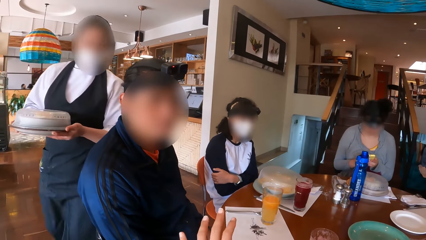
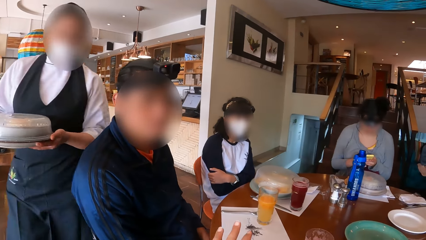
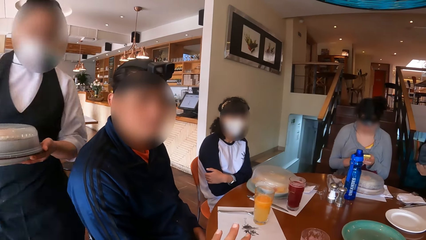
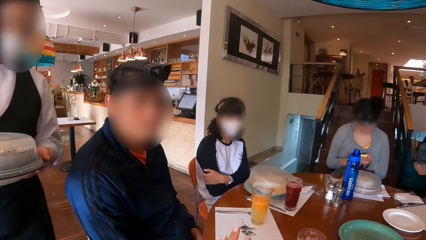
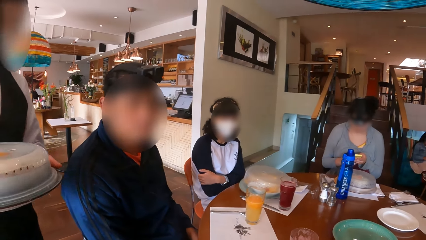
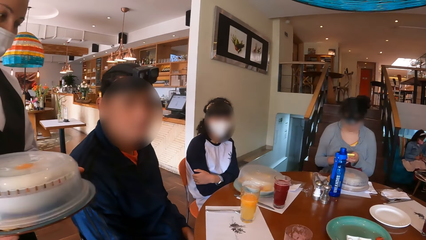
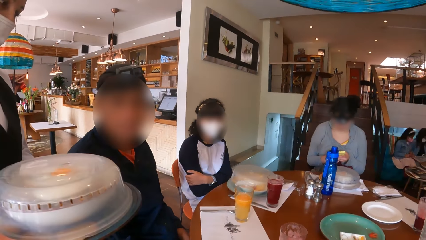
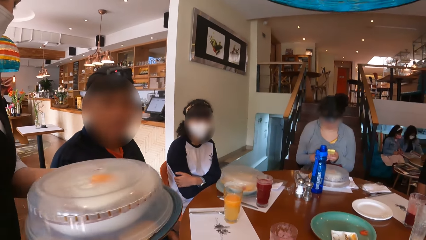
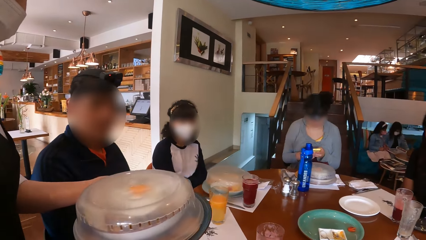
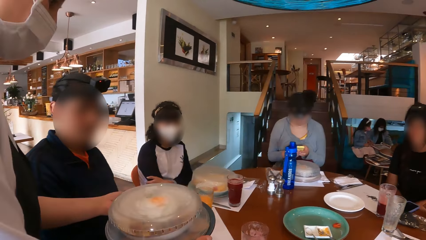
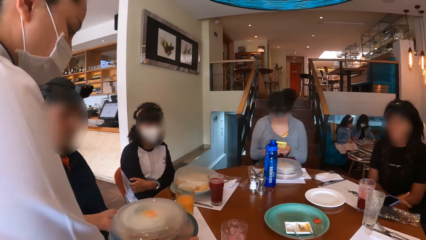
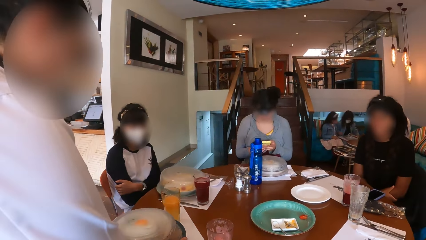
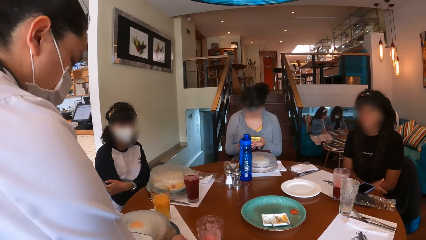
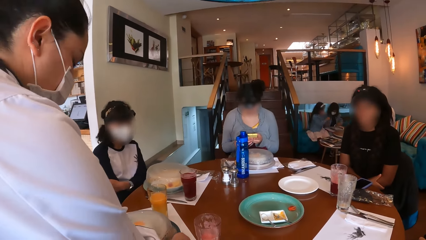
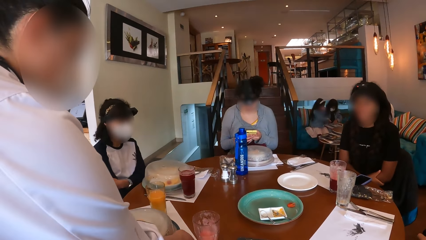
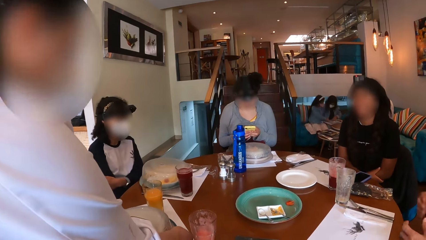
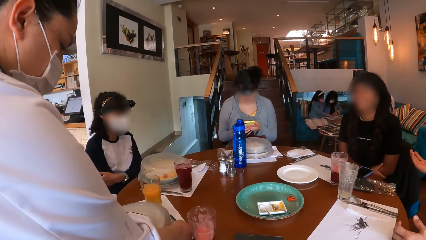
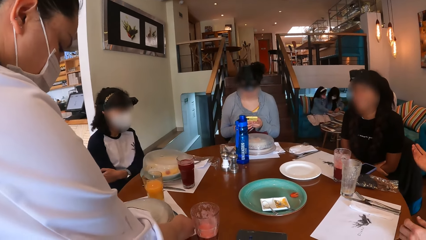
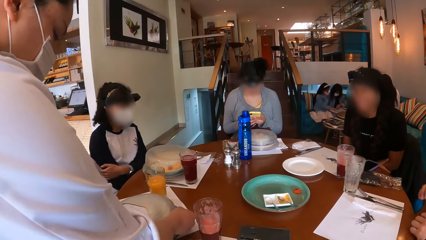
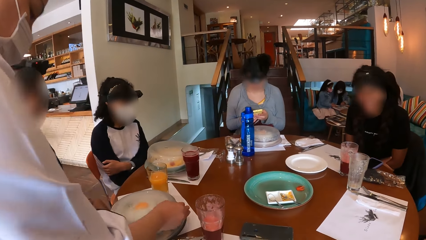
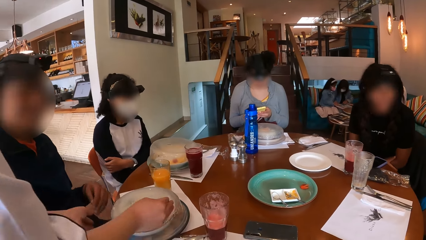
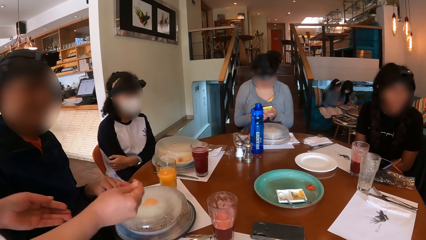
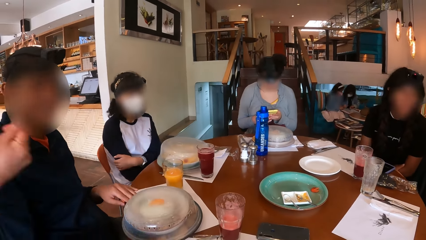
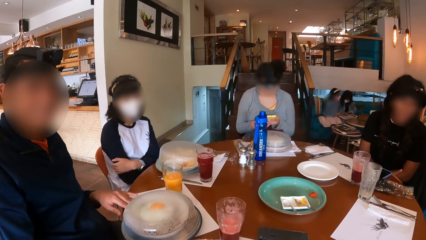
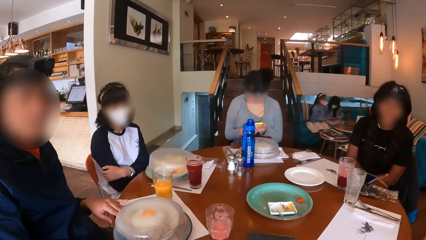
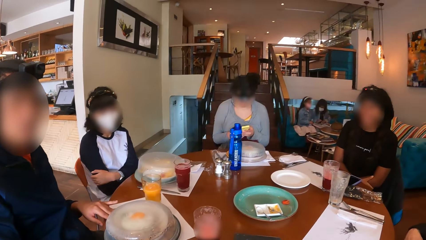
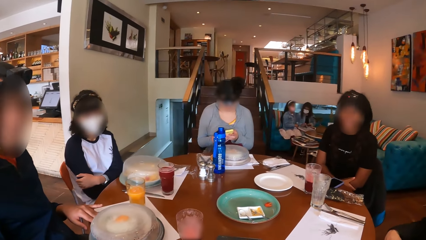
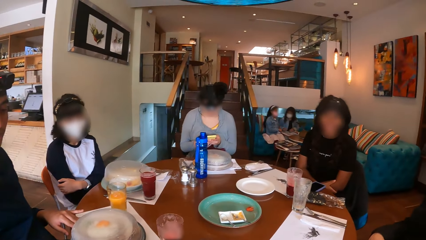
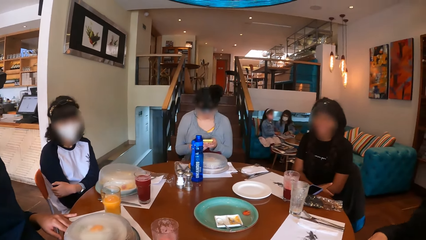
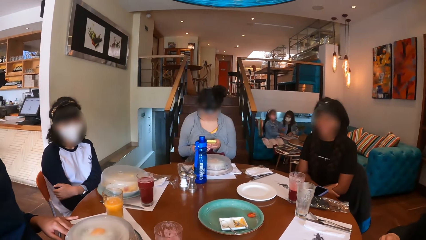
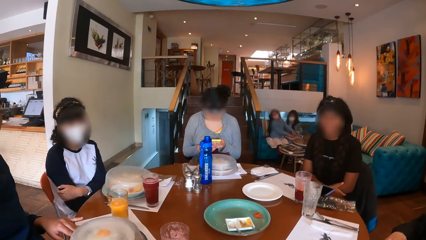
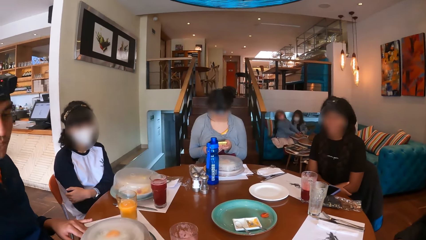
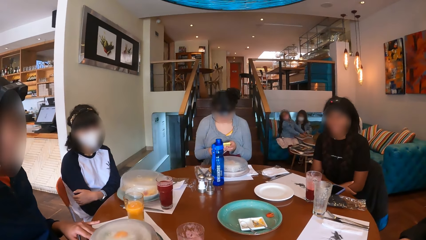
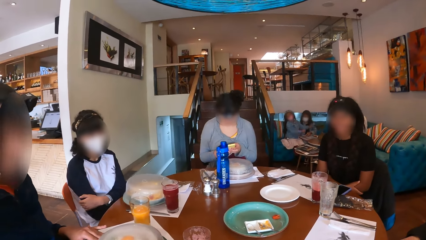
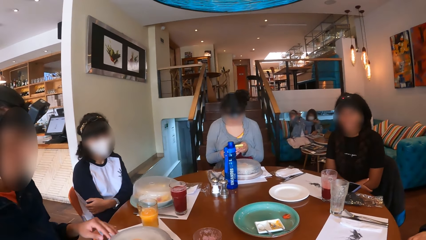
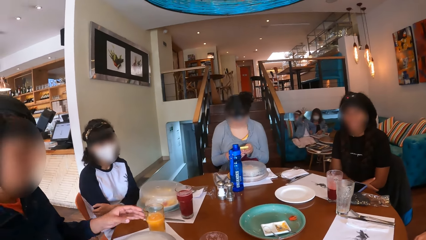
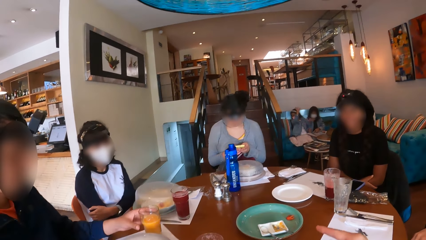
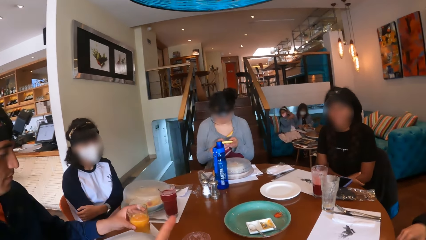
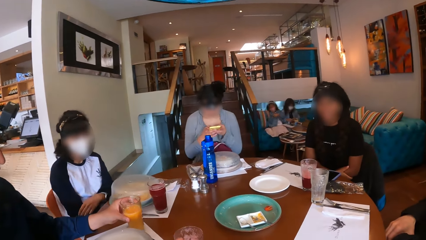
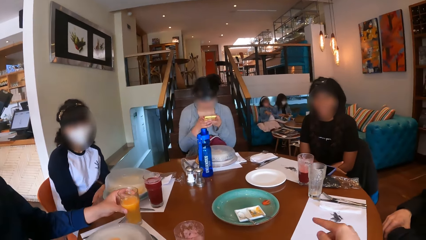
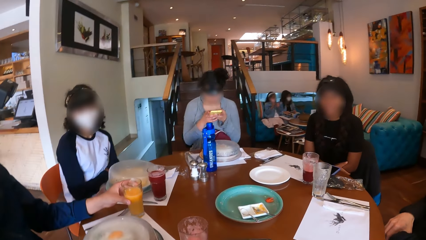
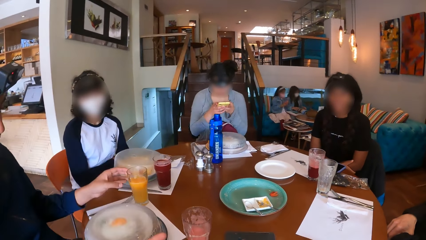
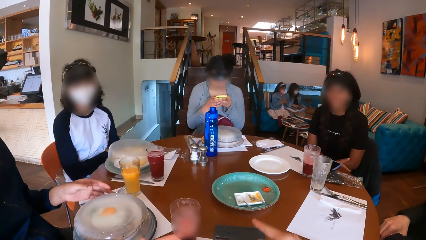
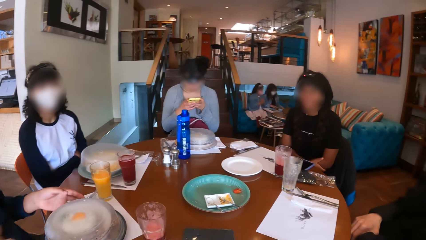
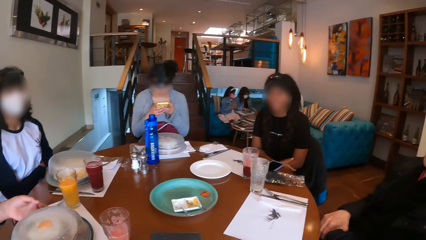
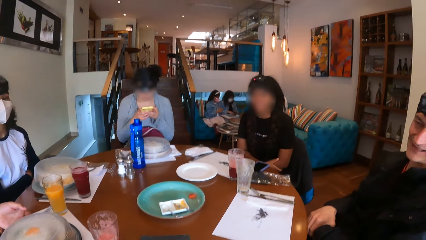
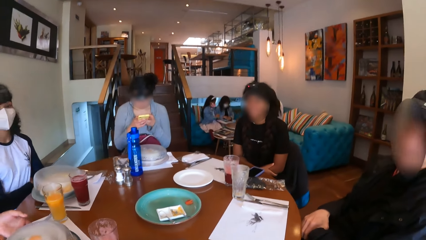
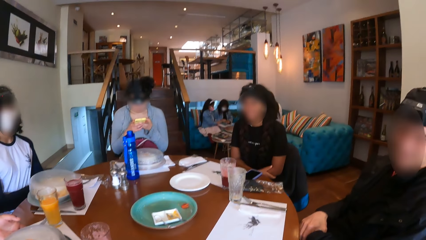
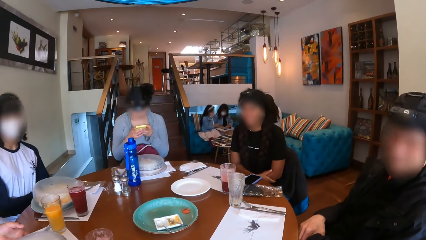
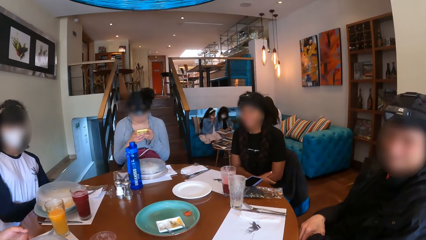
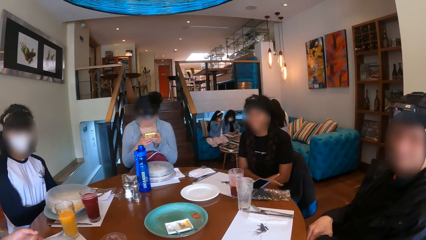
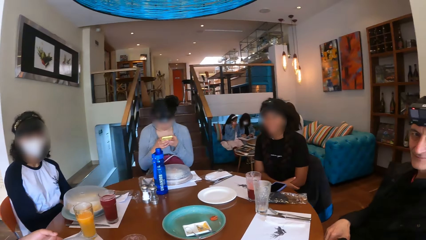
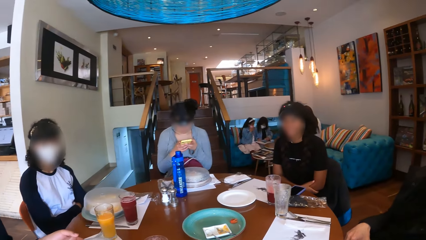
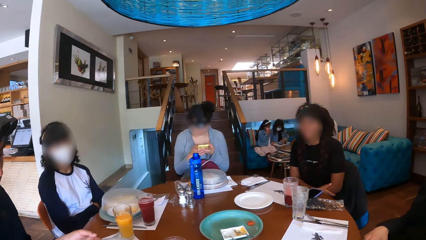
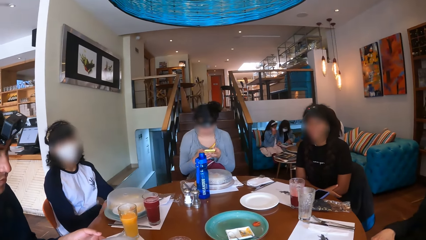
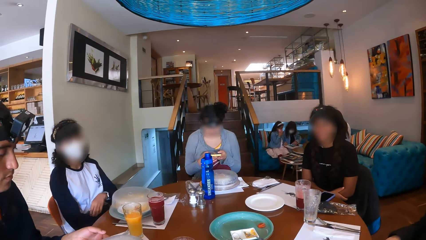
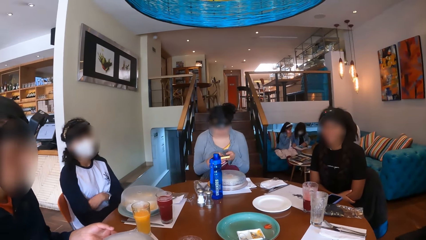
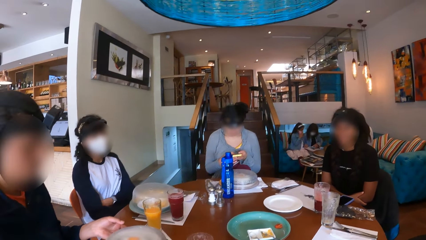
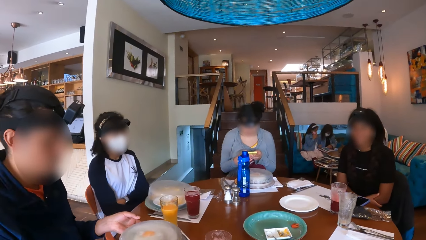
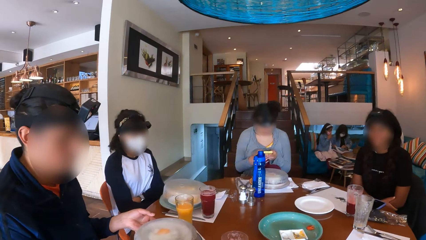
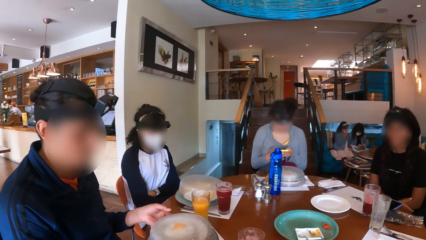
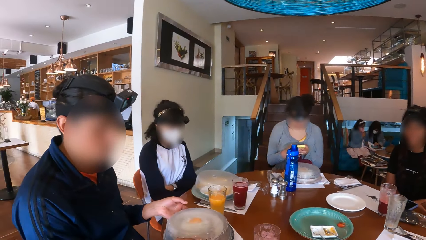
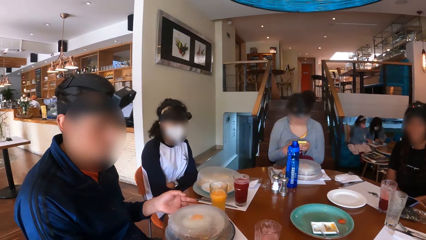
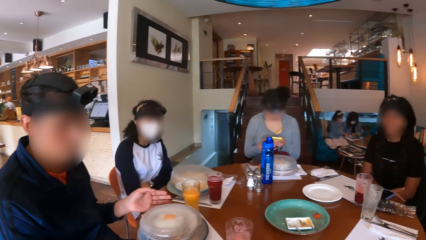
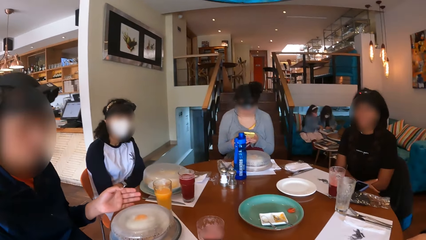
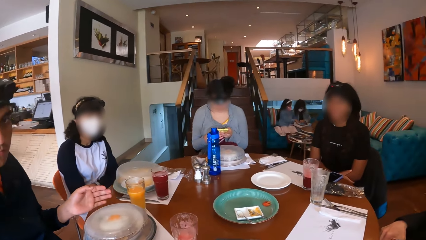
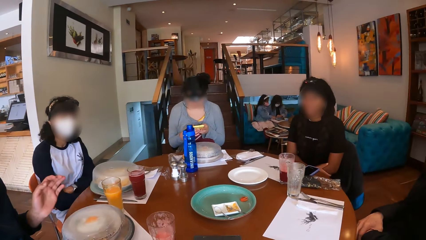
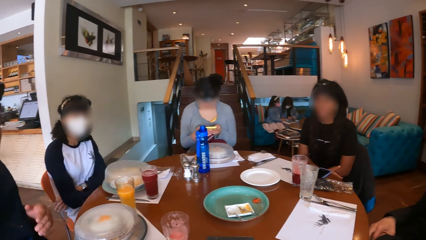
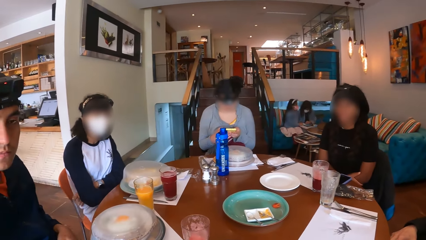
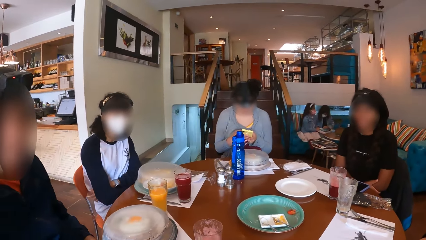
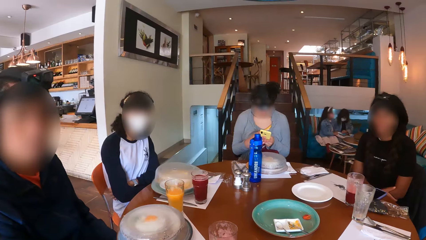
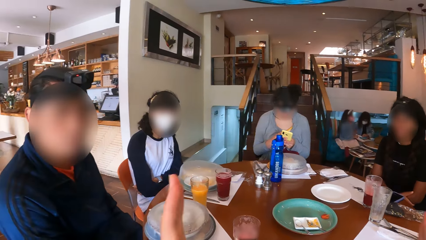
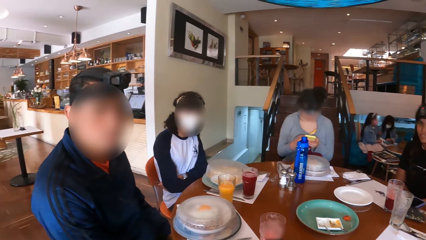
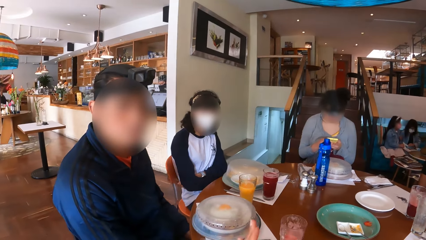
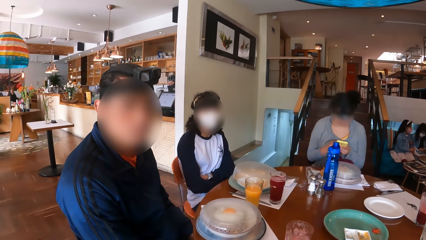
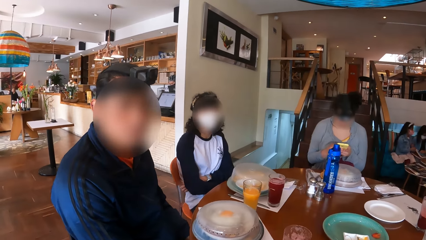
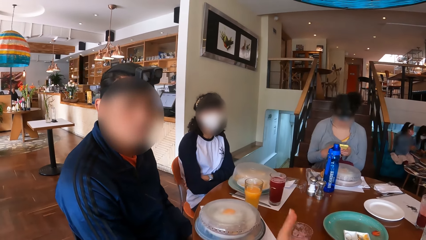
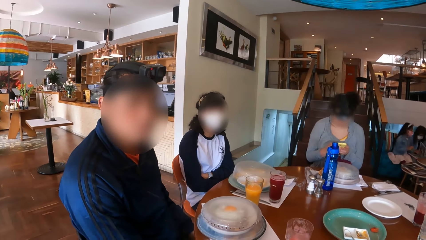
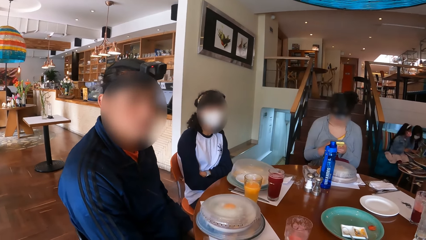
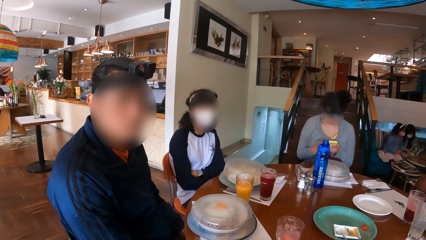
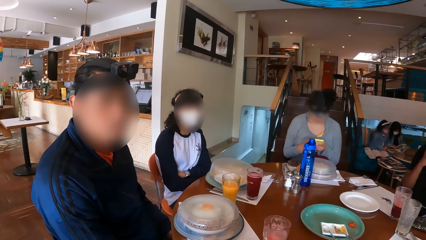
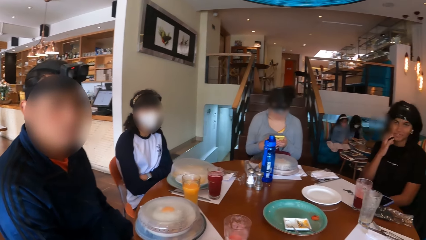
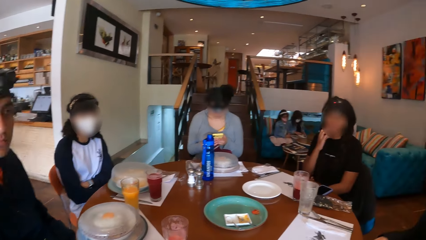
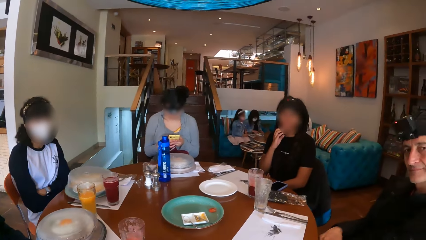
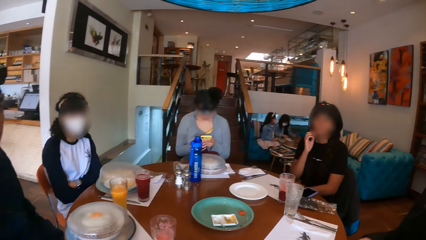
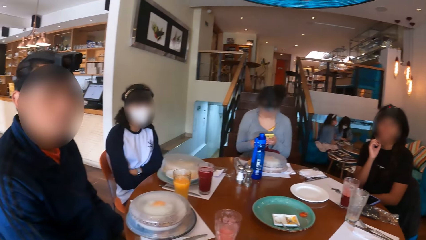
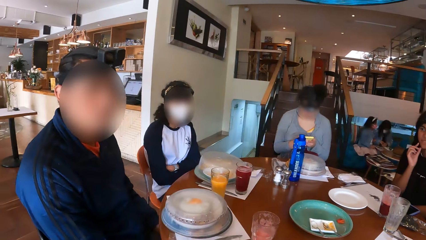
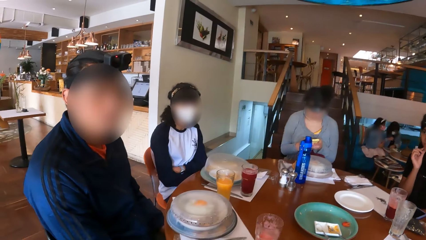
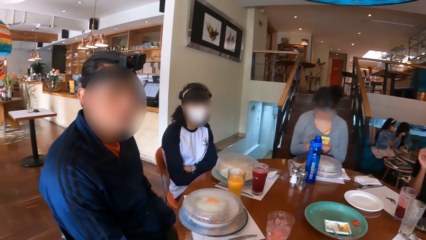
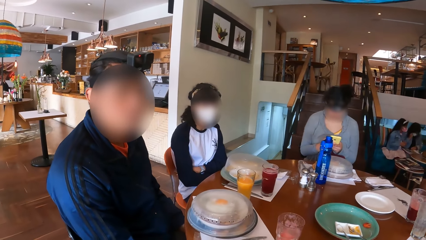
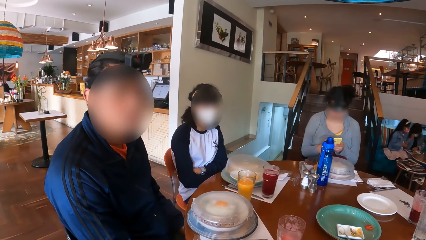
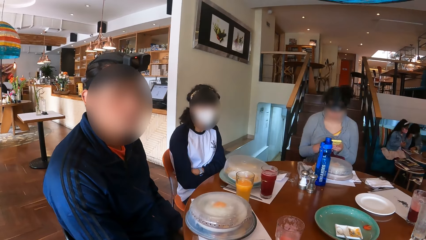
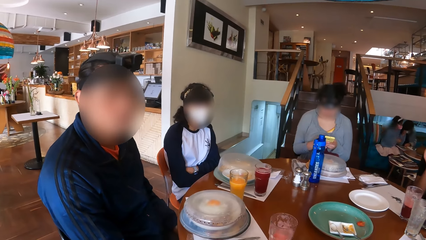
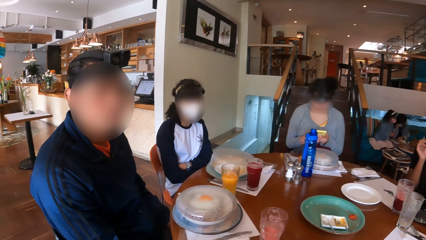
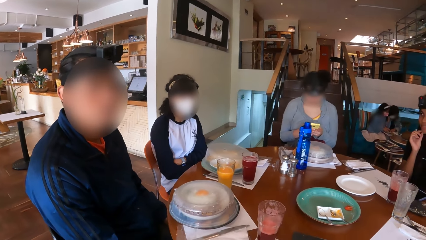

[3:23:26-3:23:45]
A man carries something. The waitress puts the plate of food in her hands on the table. The man places something on the table. Another man gesticulates with his hands. A lady scrolls the phone. Another man adjusts a cup of juice on the table with his left hand. The camera wearer interacts with the group of people at the dining table. She looks around the room. She gesticulates with her hands. She looks around the room.
